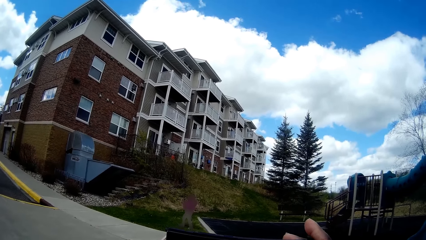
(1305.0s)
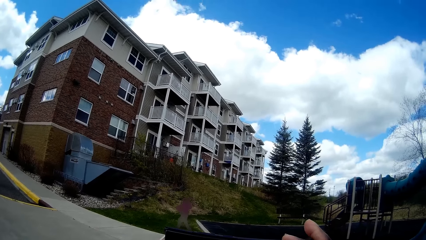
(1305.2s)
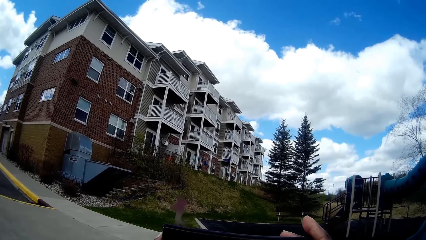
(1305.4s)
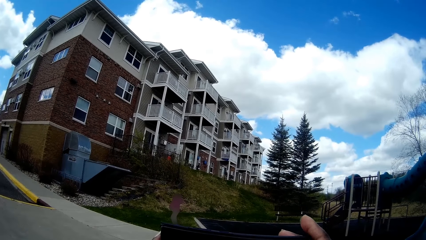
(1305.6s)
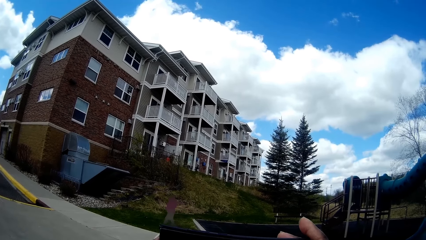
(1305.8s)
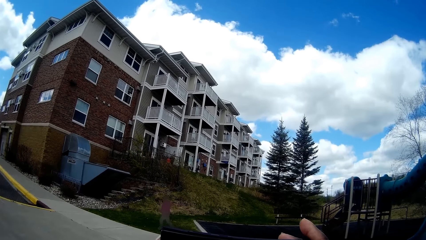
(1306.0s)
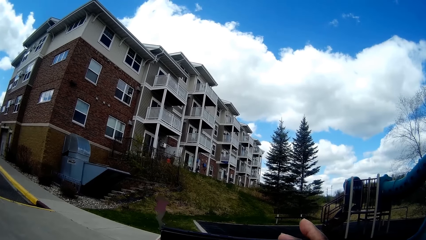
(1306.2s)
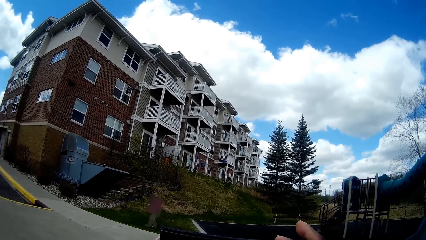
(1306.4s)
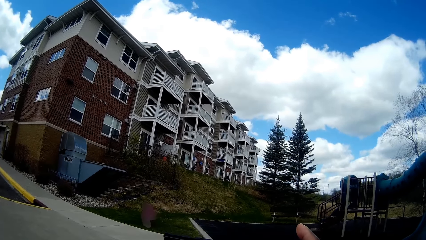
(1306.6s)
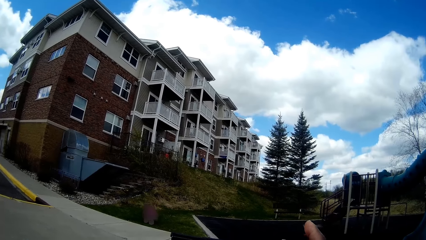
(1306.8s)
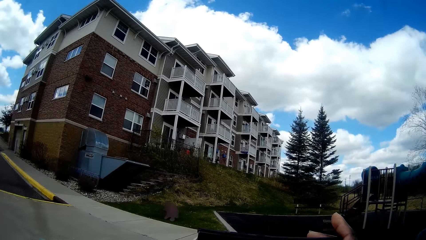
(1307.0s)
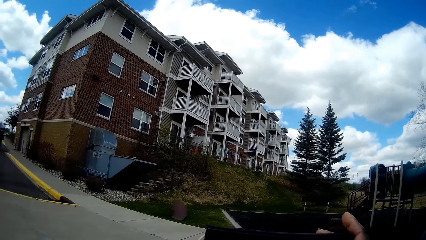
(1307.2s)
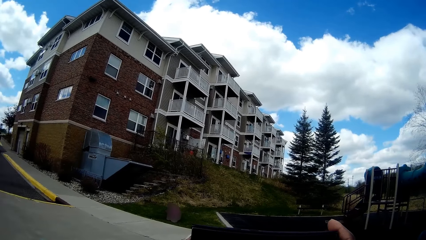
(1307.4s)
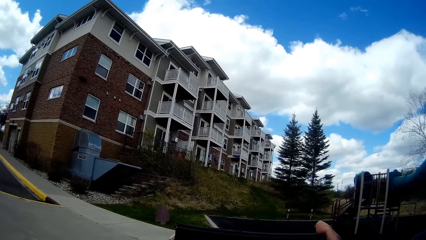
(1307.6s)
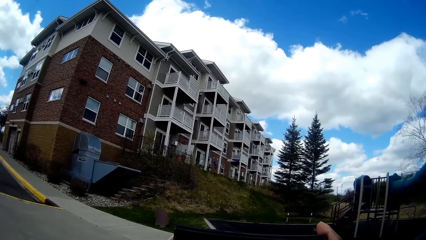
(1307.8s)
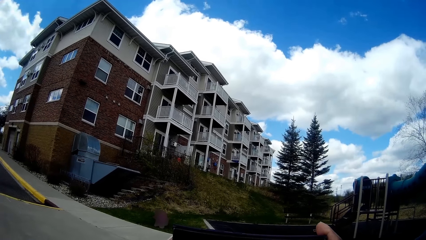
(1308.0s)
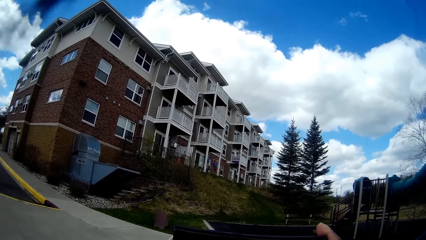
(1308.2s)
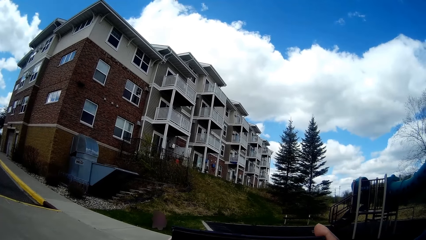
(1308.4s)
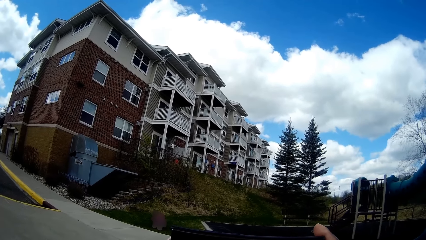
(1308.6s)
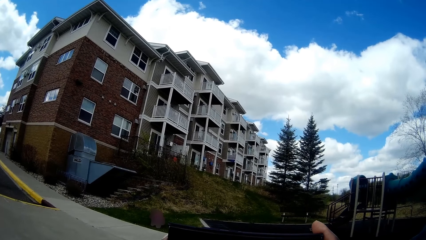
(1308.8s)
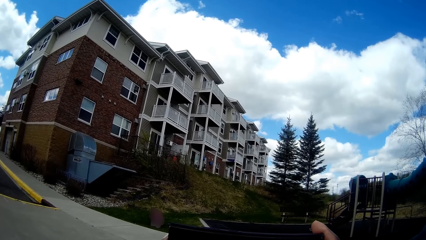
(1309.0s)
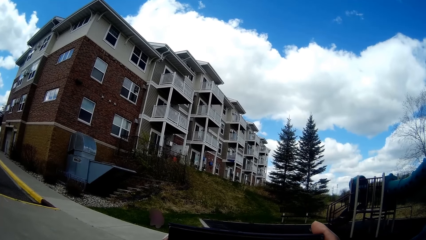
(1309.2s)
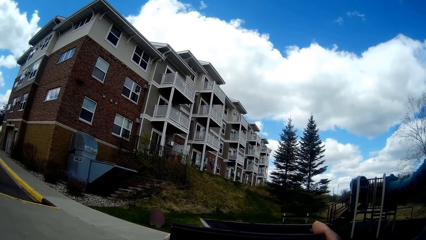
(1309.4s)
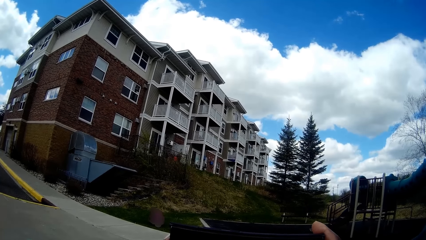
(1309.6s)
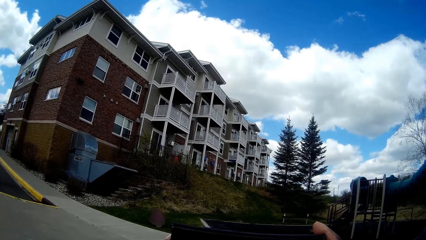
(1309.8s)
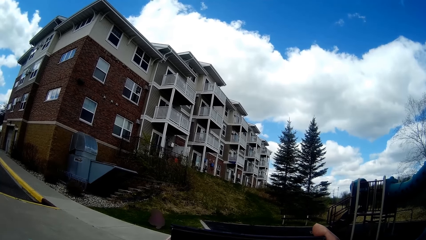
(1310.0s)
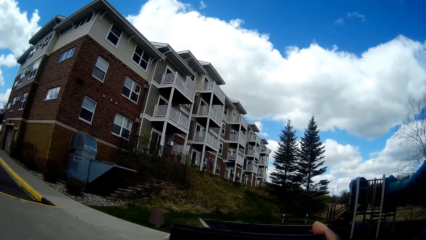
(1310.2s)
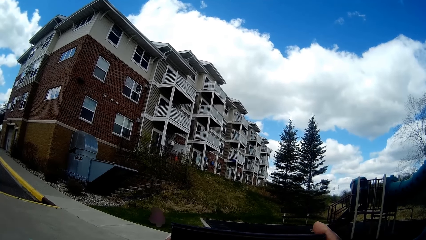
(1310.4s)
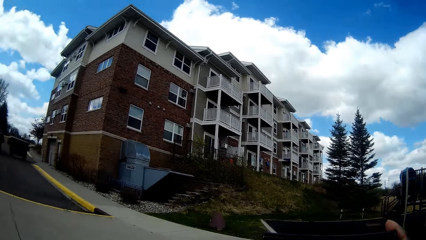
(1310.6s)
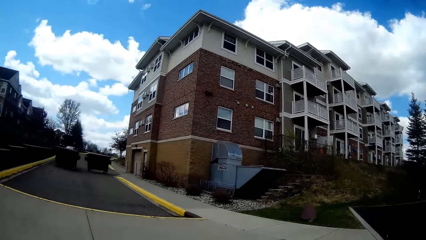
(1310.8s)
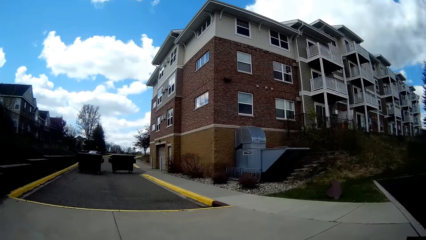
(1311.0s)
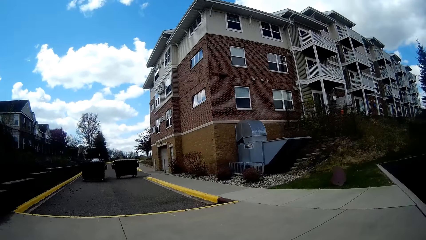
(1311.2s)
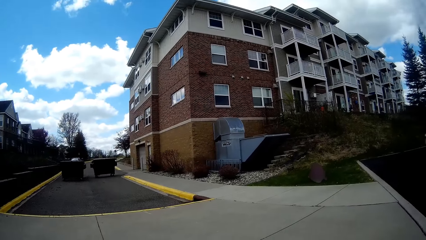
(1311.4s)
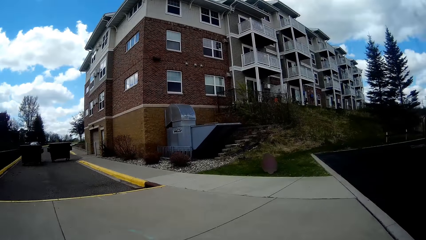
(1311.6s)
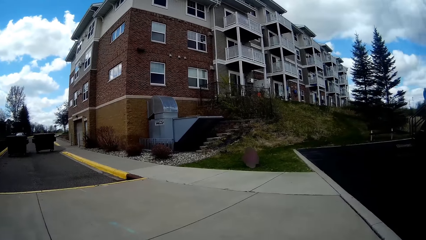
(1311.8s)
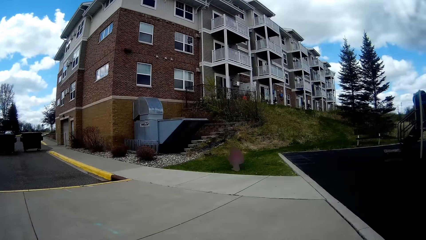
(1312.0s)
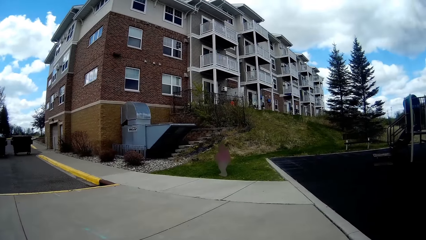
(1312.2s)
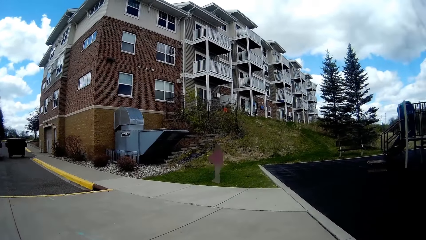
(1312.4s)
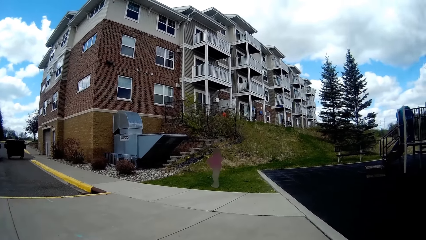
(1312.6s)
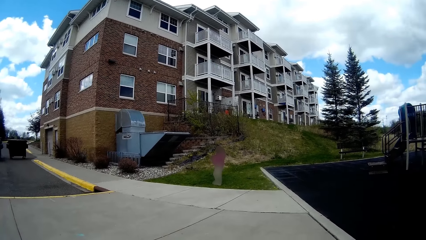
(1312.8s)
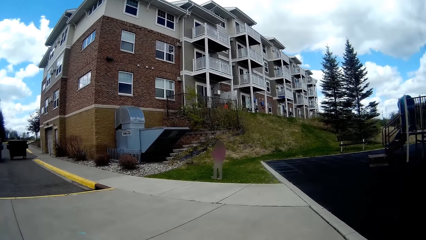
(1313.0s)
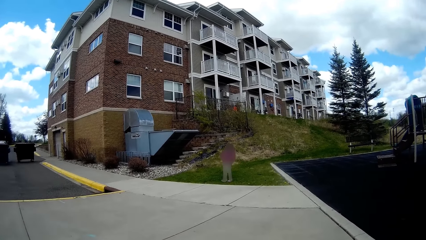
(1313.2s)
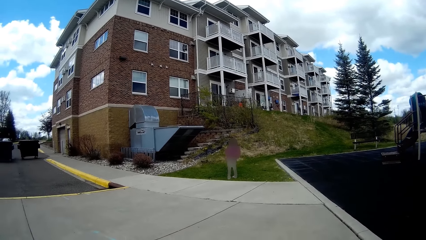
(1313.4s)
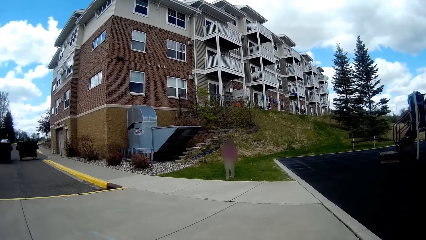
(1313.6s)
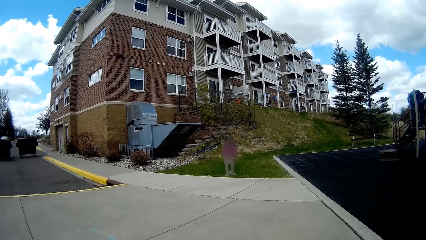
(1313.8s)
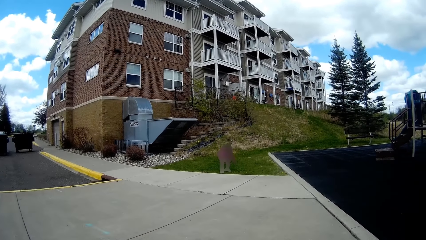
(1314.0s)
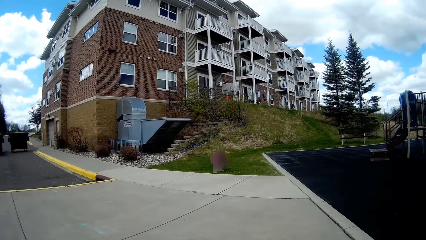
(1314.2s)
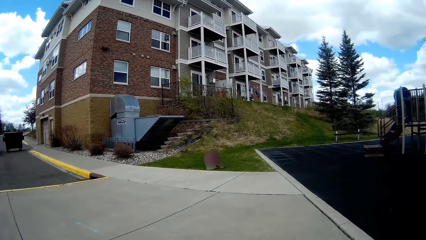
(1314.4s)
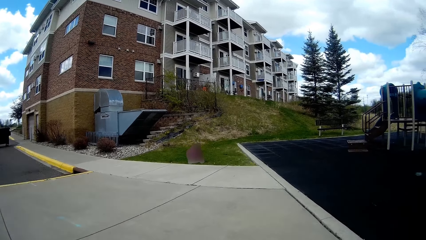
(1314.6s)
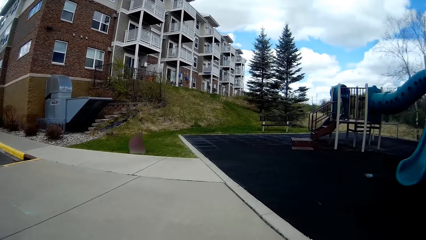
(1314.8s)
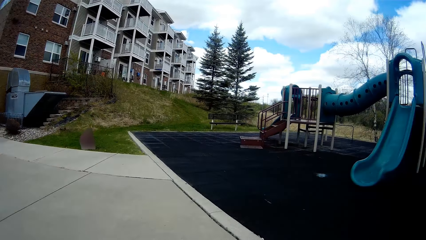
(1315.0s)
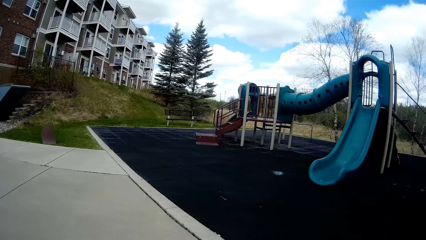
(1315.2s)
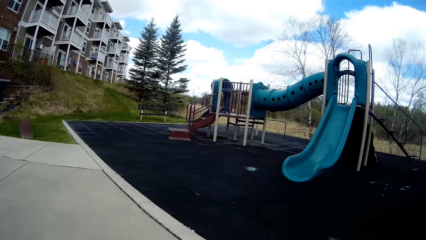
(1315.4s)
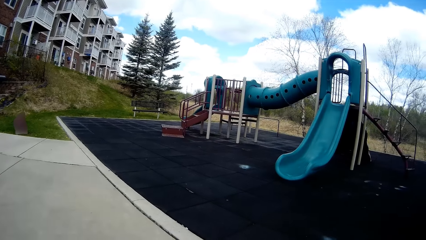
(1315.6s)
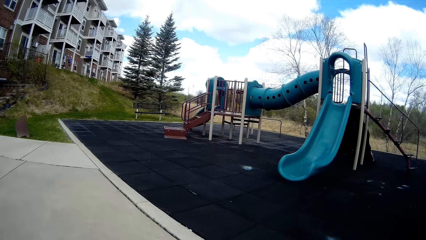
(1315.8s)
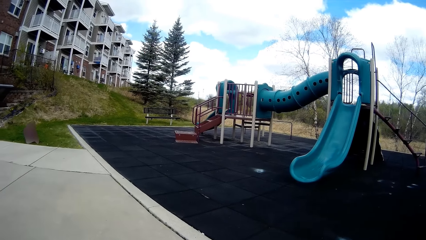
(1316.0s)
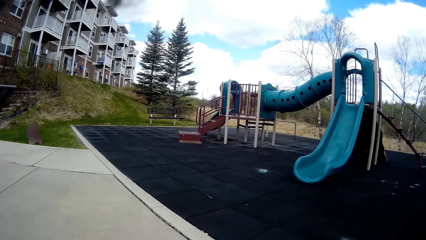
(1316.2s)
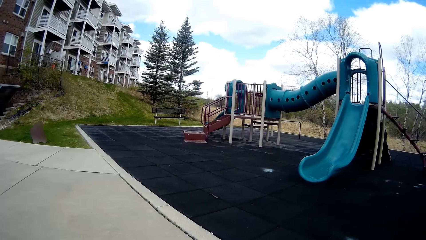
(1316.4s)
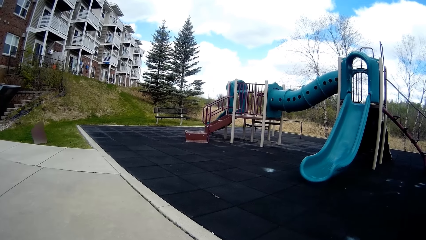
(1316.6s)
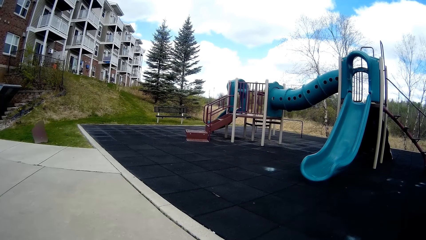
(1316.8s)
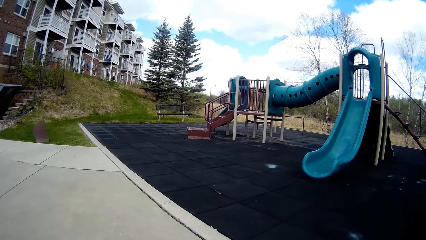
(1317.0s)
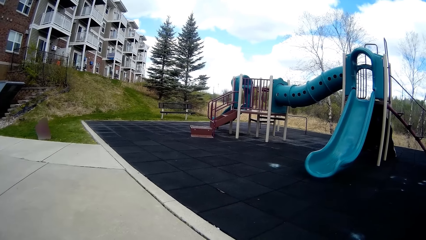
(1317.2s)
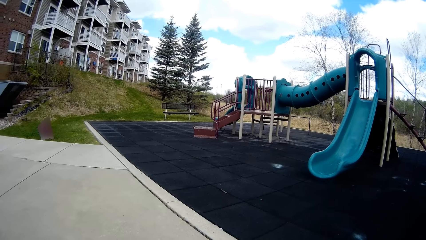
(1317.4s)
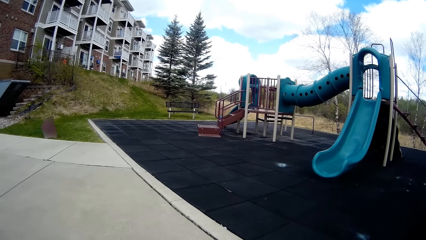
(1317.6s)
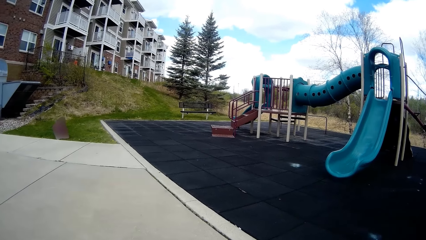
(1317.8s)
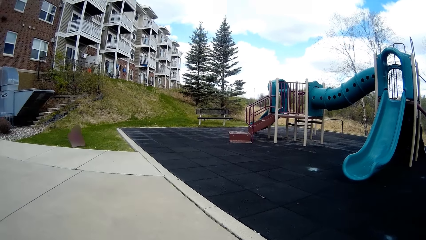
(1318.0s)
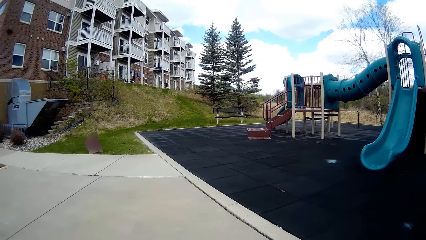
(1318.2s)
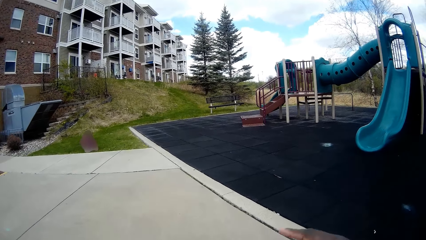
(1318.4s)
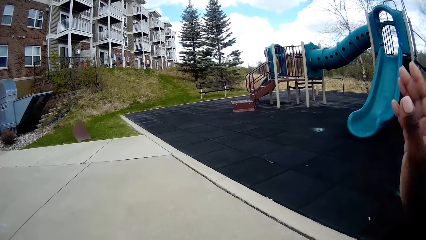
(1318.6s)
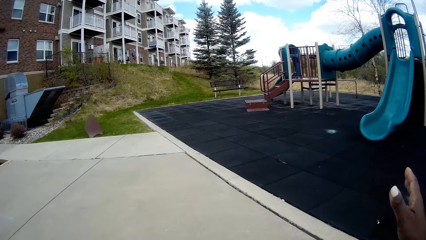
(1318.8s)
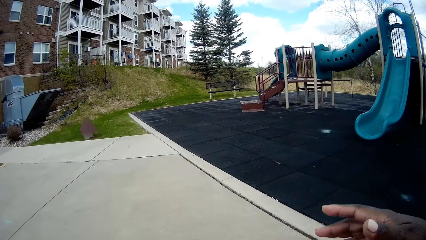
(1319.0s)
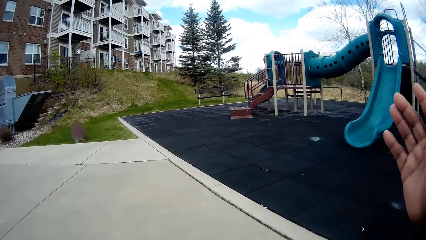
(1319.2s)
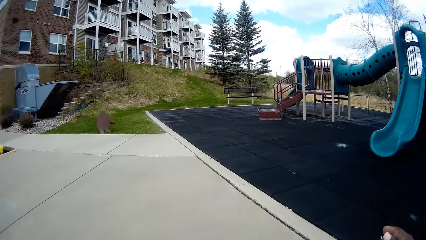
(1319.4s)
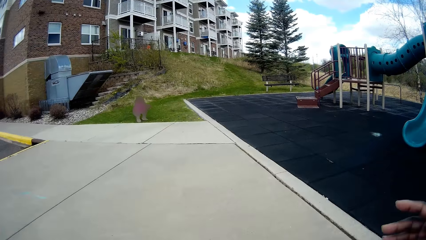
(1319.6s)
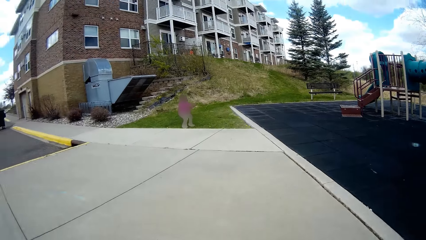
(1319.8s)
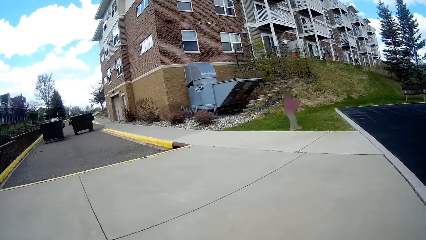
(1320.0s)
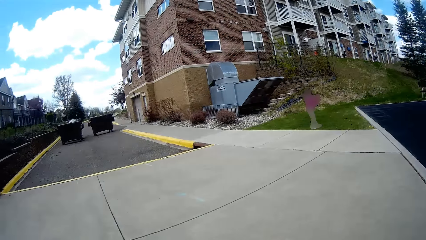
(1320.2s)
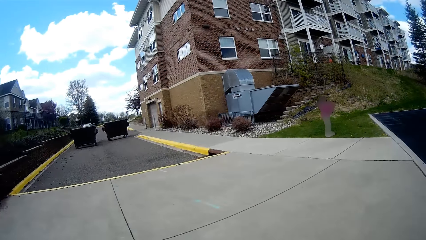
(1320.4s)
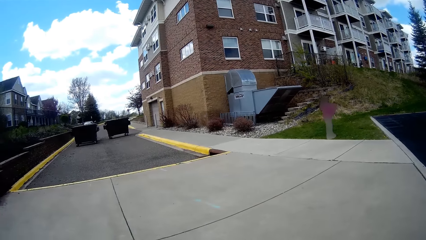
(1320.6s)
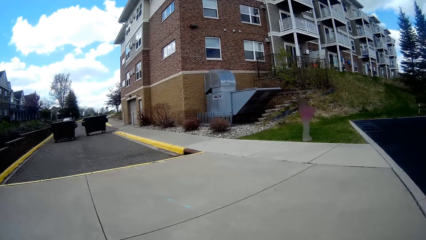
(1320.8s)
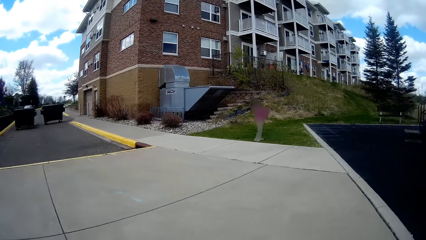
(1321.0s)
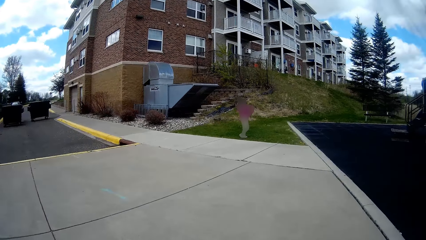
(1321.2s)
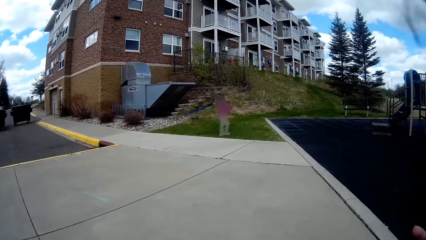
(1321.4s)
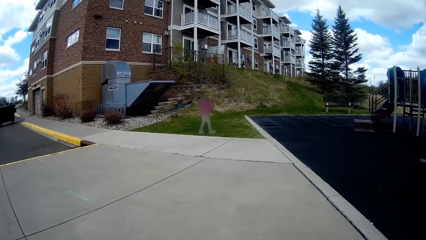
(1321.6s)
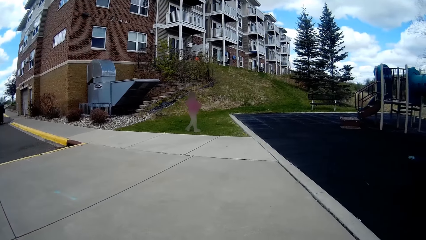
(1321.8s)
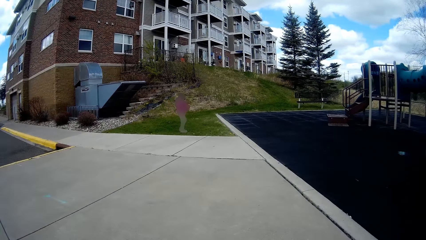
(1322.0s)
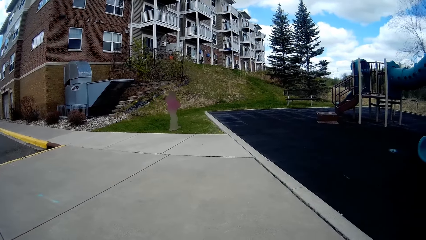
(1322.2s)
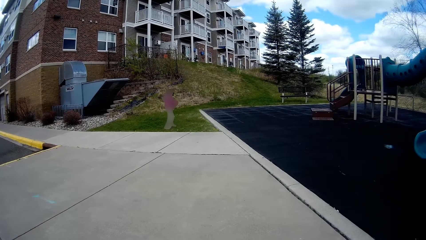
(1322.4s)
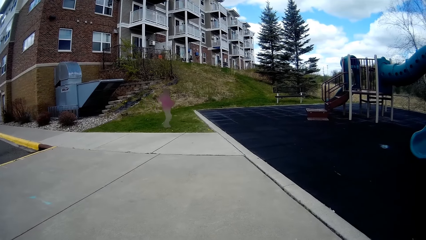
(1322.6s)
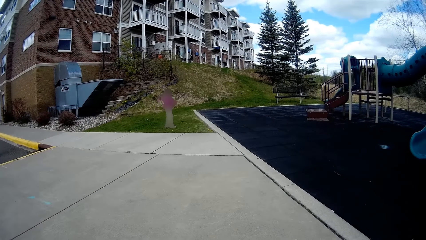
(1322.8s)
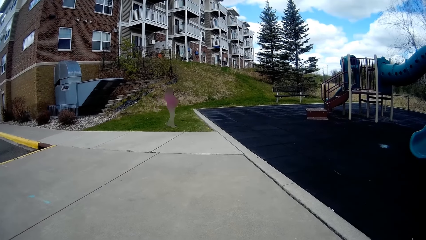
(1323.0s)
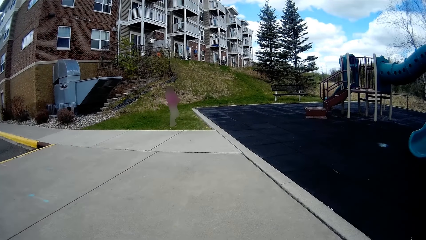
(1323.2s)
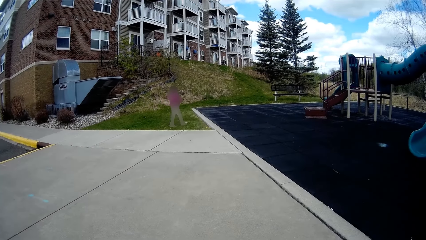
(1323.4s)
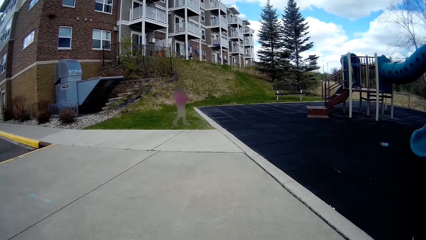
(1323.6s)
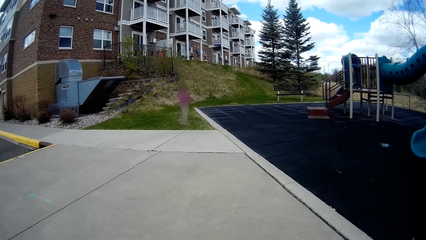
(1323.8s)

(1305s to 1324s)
The camera wearer converses with a man along the pitch. They lift the hand up. They converse with the man along the pitch.
